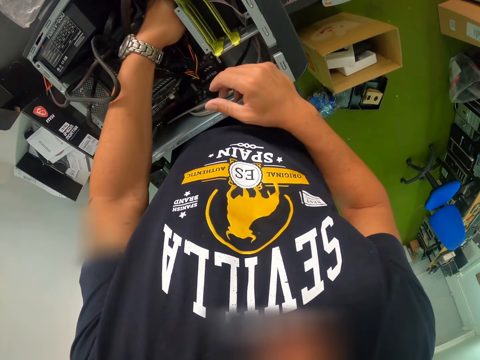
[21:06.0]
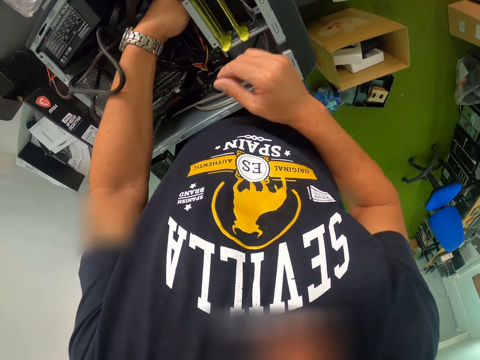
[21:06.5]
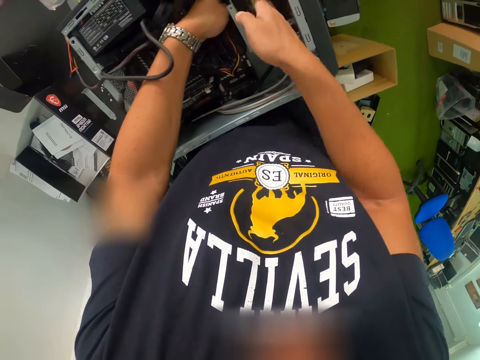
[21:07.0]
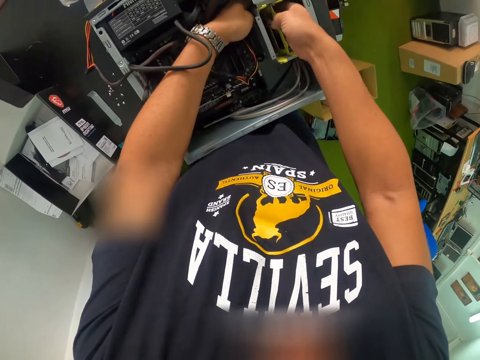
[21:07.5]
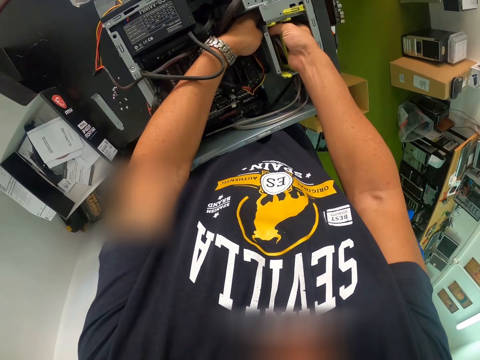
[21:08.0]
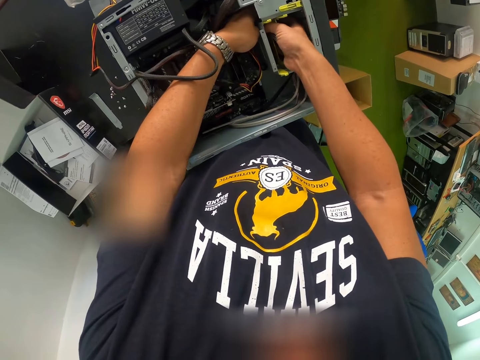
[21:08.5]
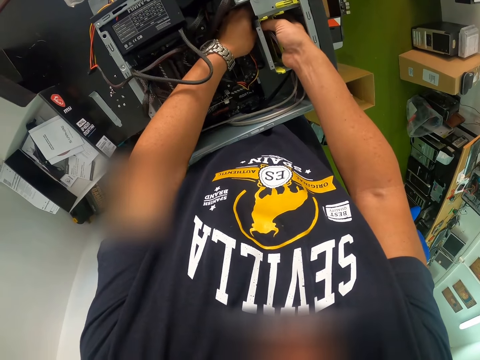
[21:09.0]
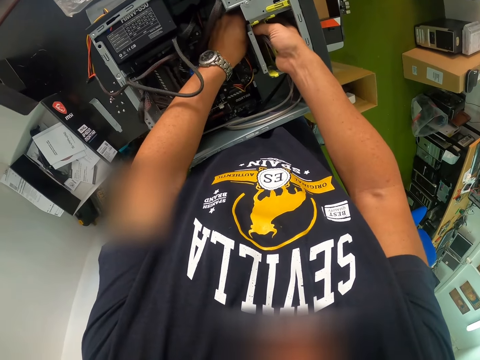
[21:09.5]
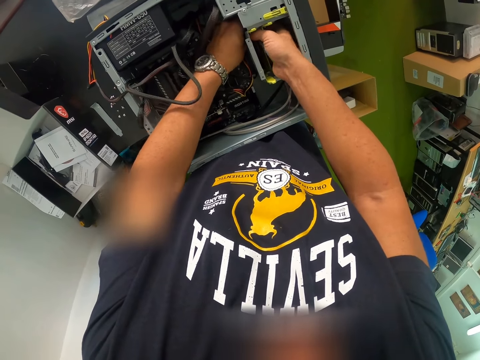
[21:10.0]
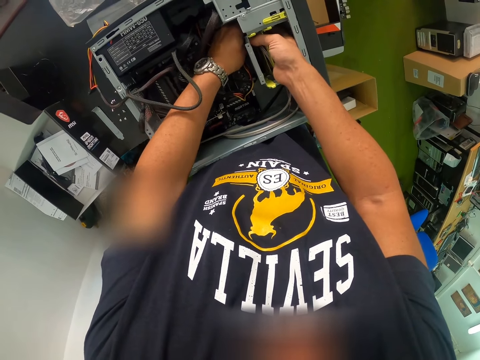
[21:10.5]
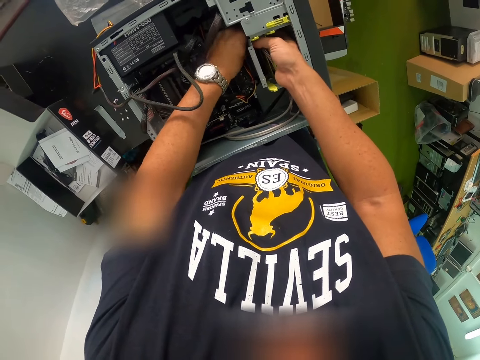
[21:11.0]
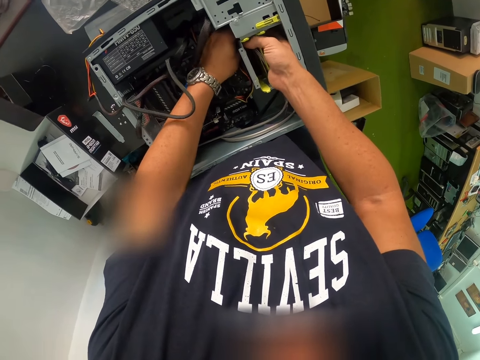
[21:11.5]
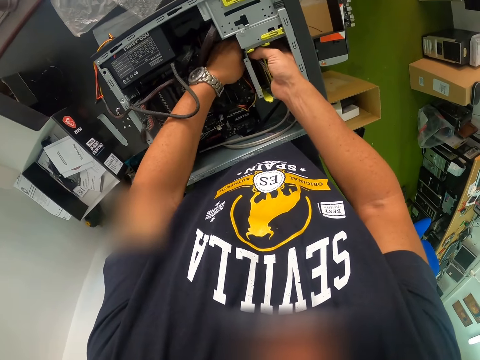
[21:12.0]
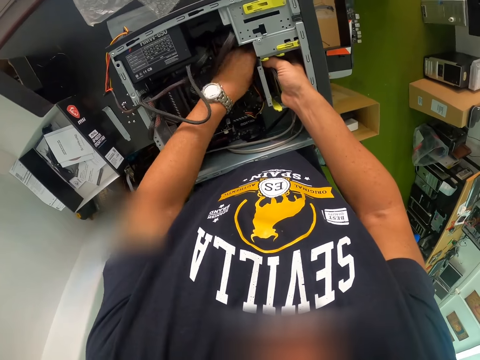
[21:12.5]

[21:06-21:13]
The camera wearer uses both hands to insert the cable in the CPU.

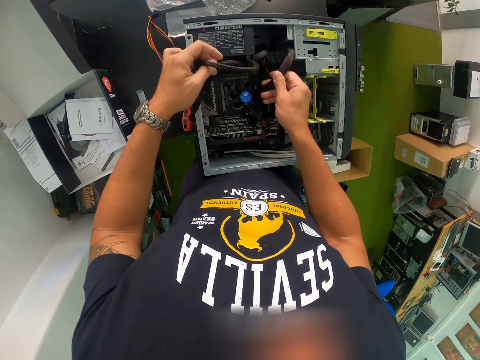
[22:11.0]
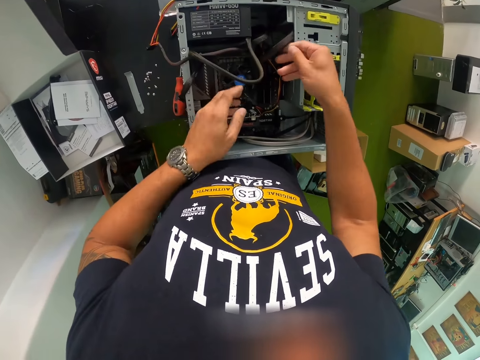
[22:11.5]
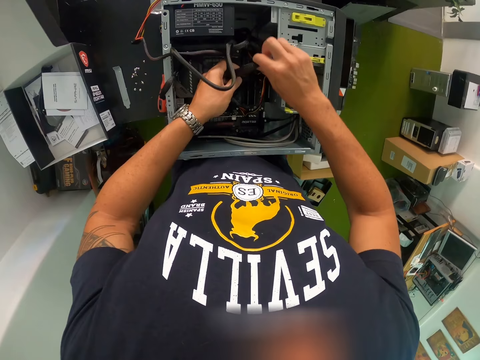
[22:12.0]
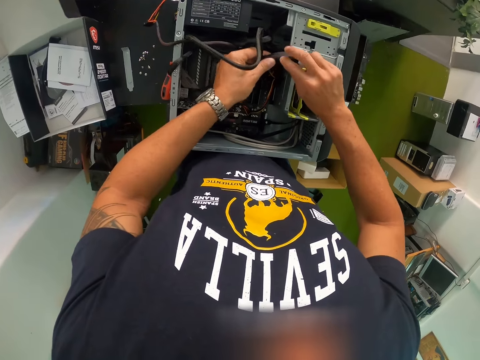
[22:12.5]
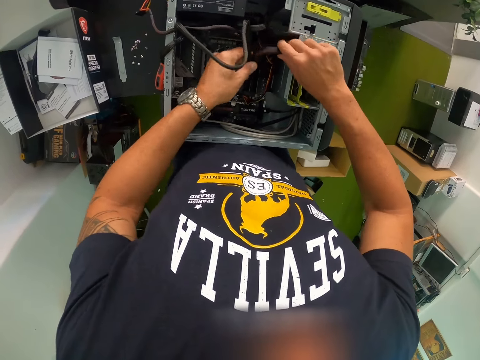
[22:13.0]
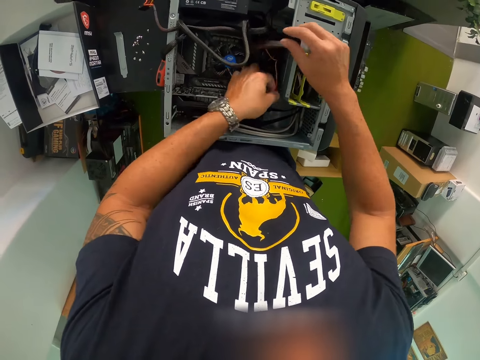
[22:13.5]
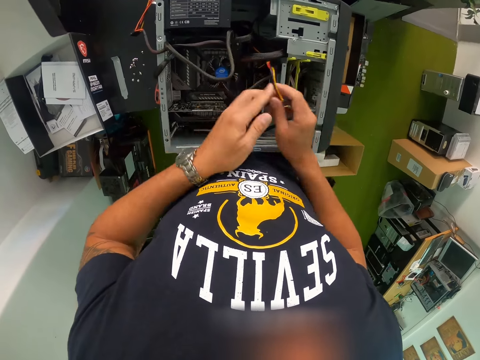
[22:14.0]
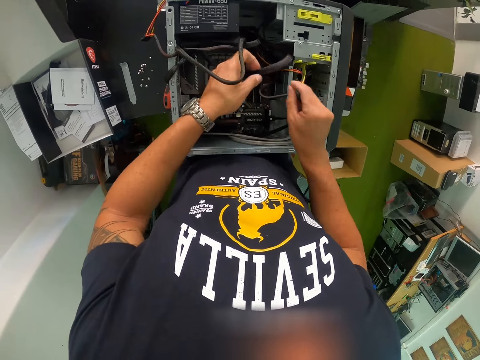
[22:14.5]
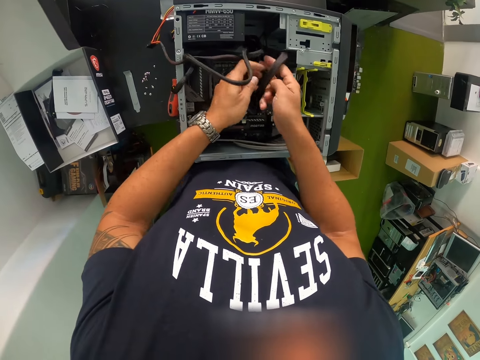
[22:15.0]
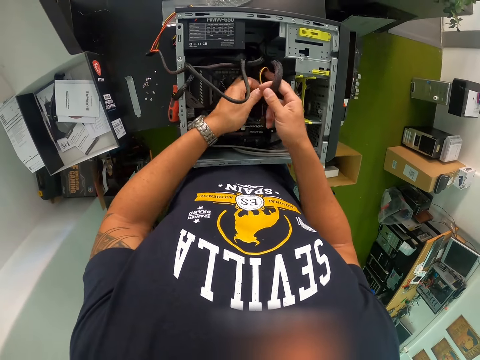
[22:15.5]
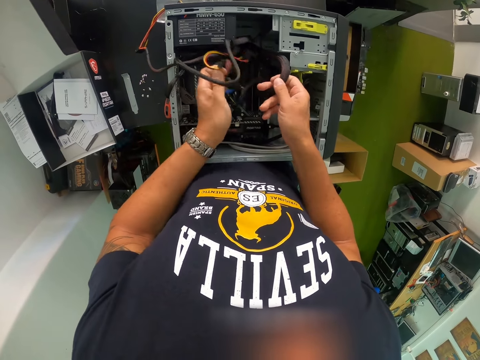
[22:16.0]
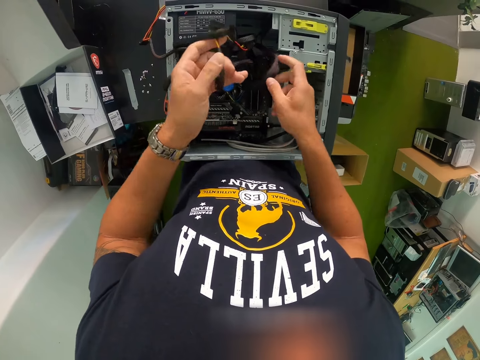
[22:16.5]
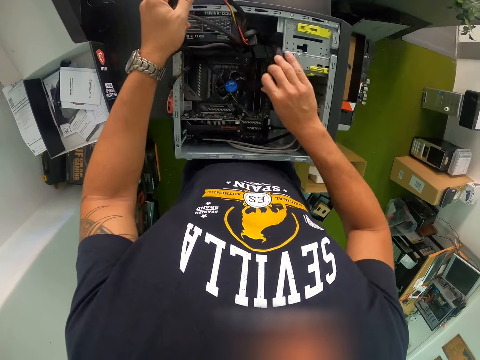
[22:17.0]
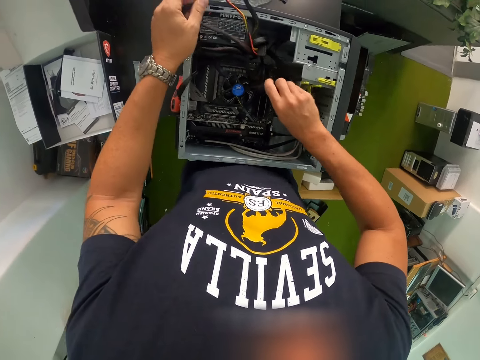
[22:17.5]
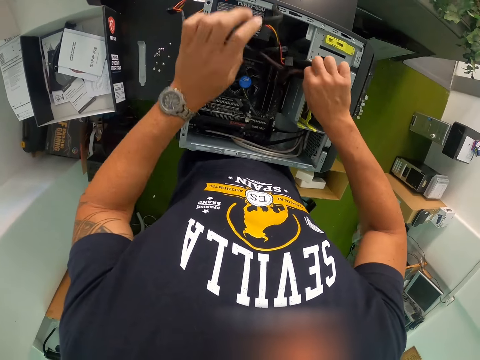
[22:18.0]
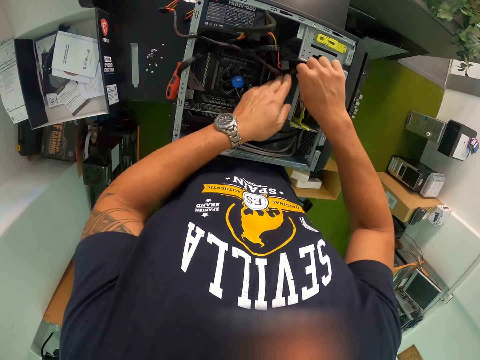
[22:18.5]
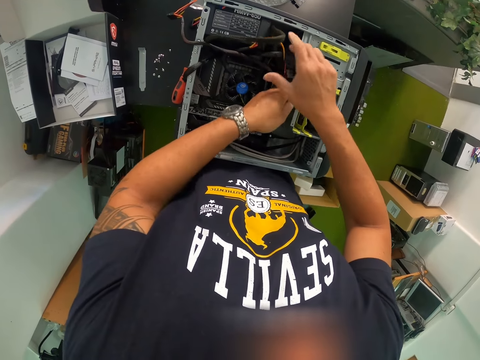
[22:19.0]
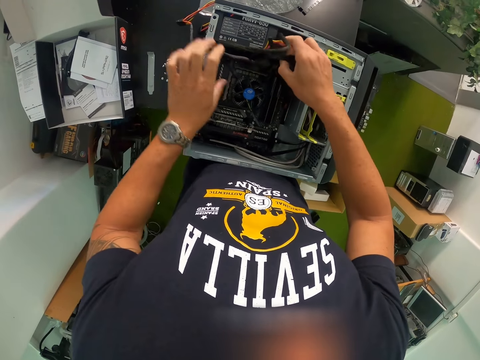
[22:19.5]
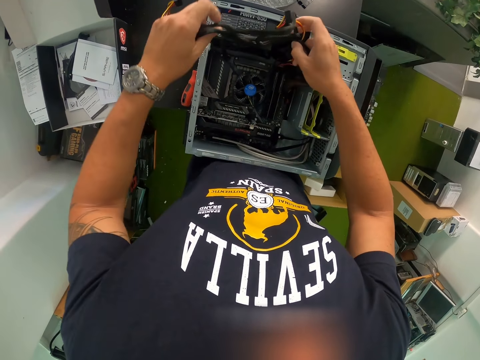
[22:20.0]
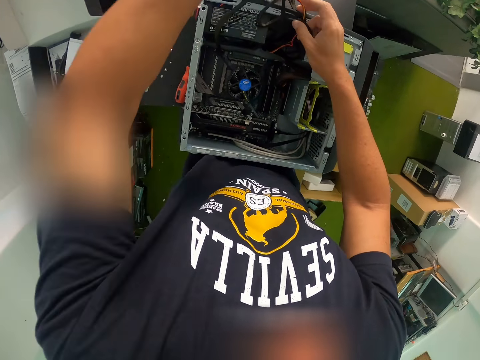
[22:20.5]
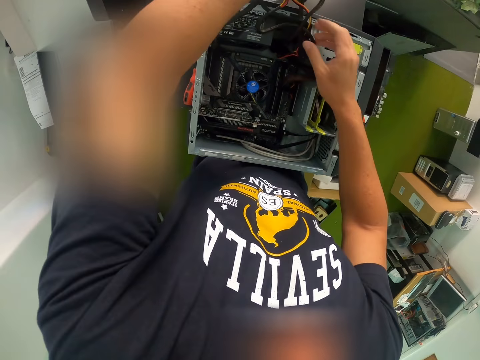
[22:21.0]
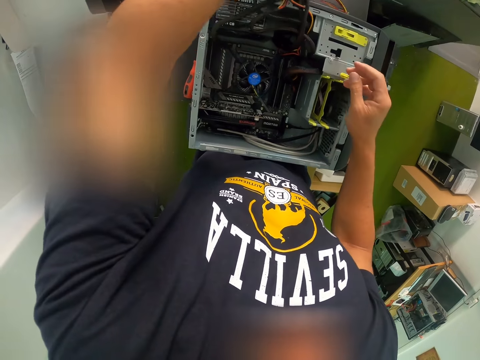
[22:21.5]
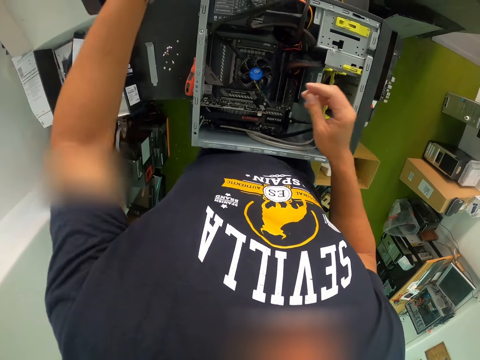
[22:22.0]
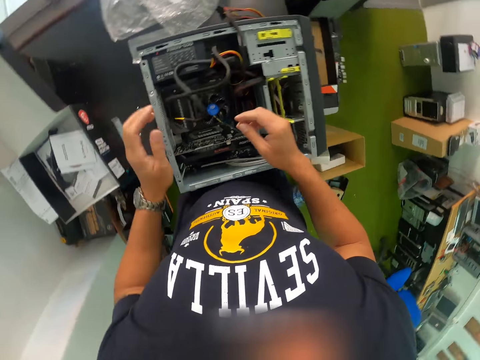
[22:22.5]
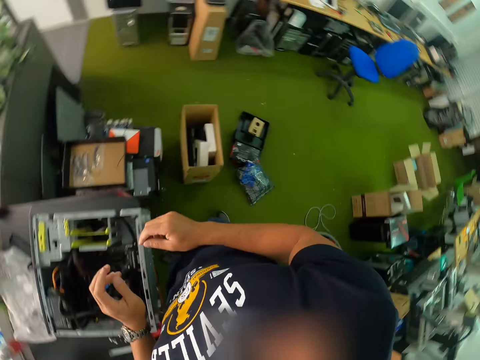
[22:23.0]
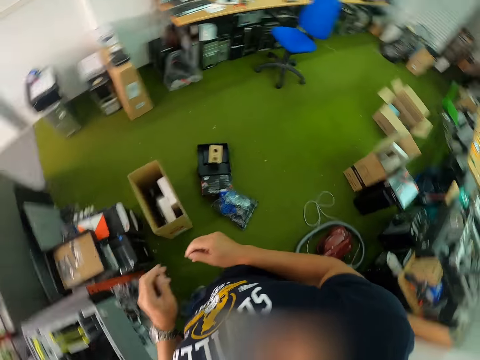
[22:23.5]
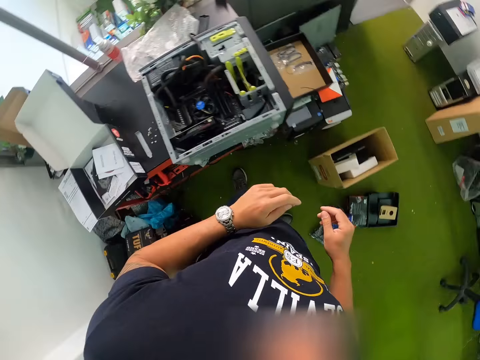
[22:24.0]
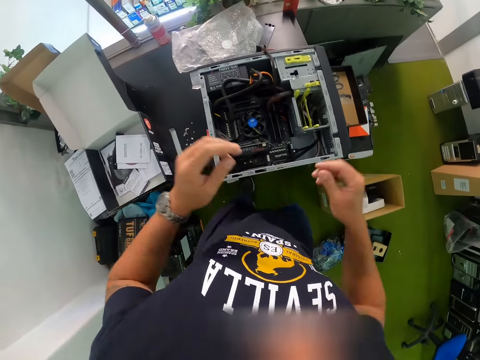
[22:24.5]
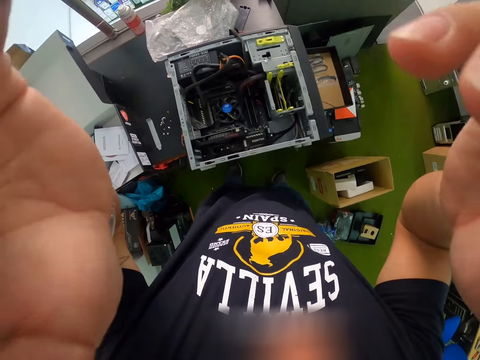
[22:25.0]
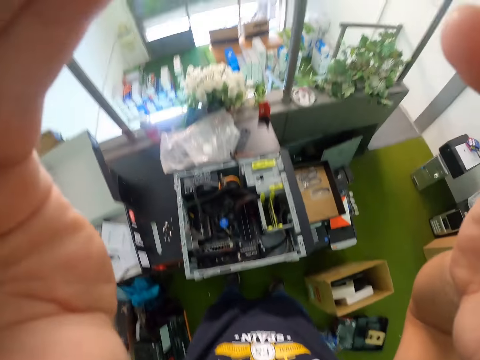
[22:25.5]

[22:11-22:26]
The camera wearer checks cables. They walk around.
